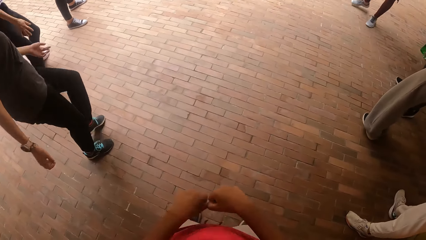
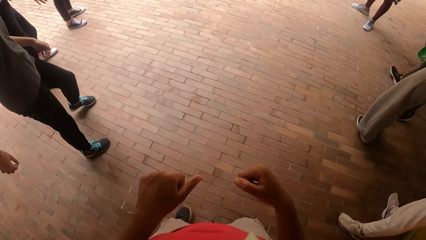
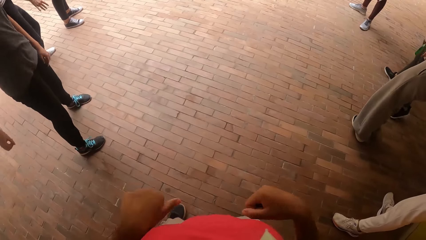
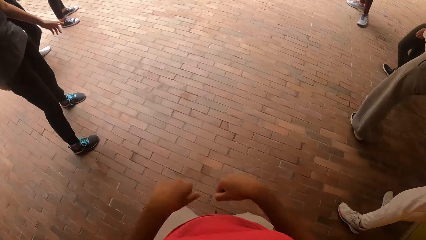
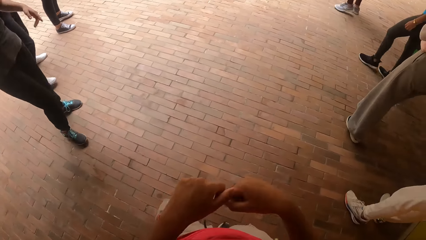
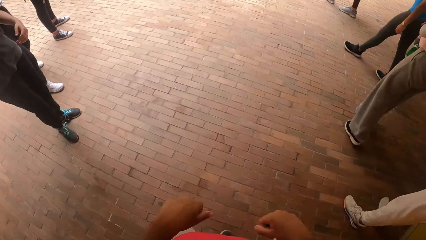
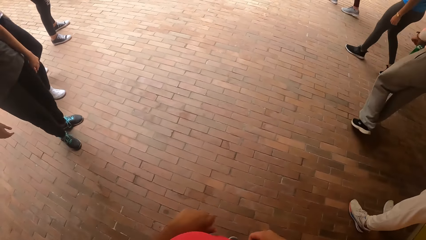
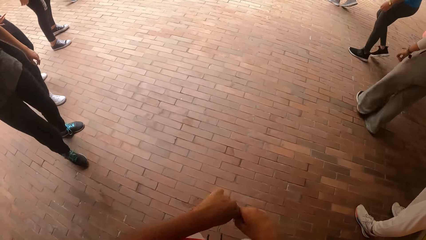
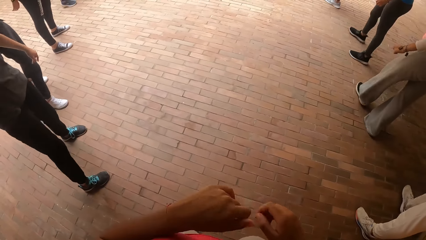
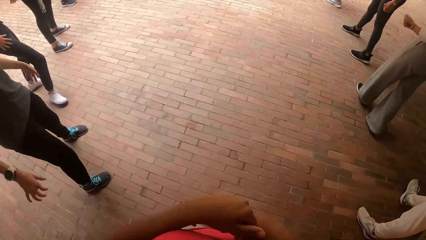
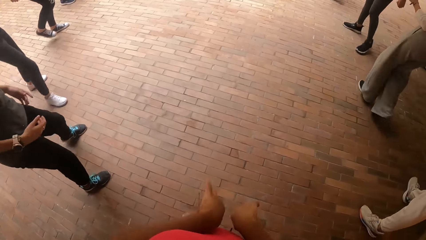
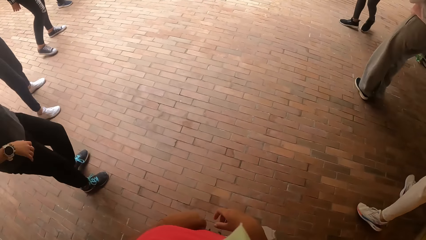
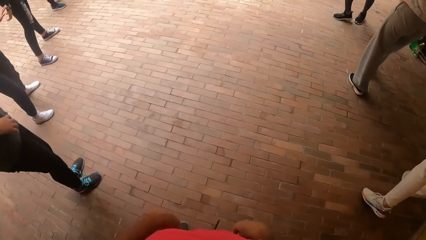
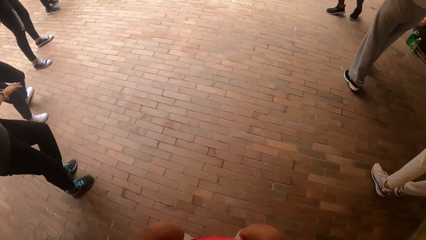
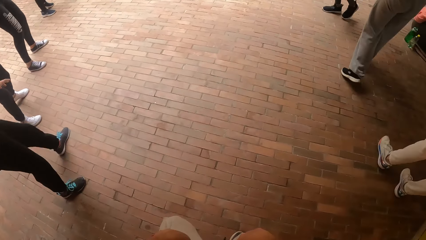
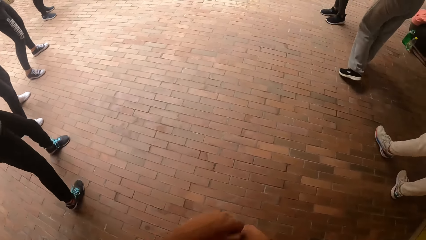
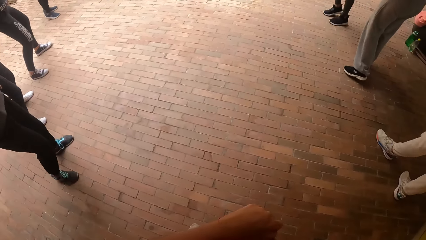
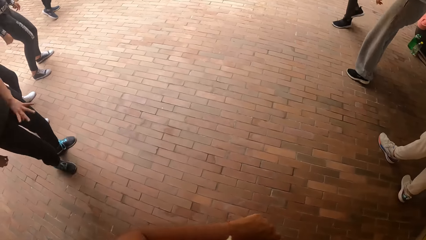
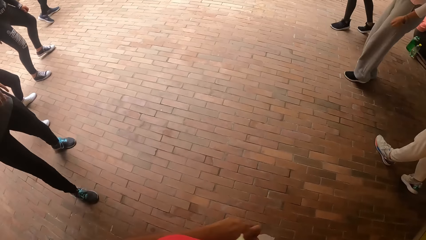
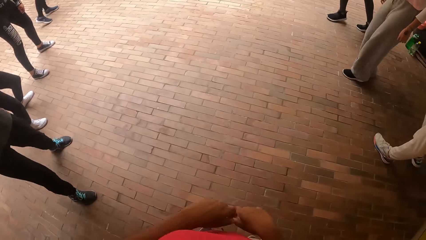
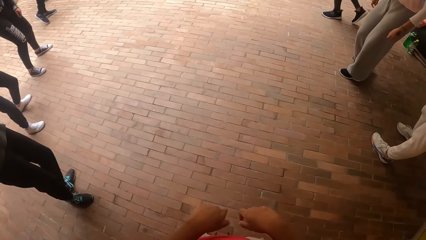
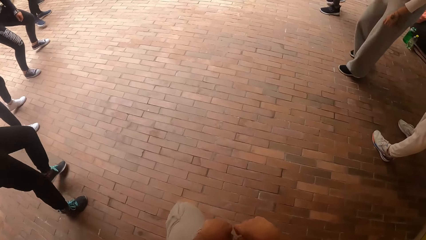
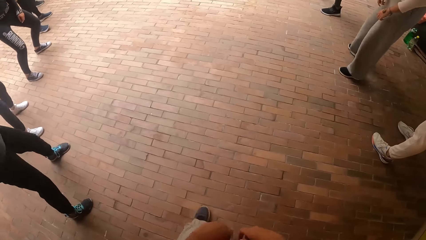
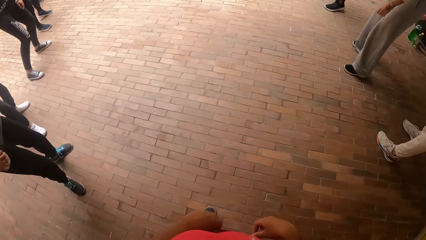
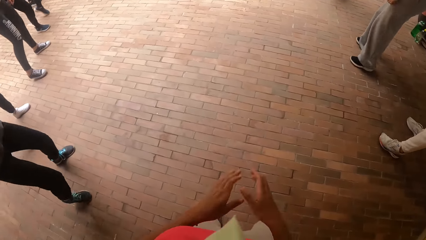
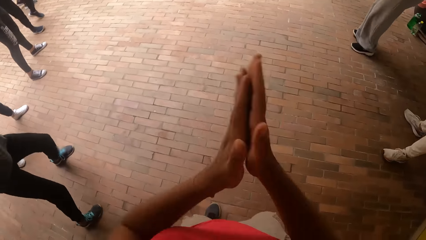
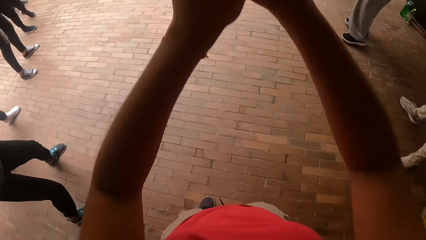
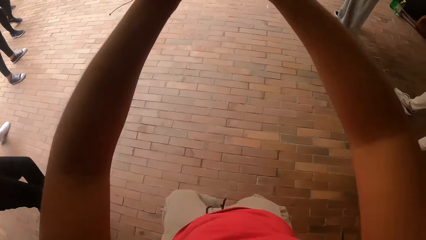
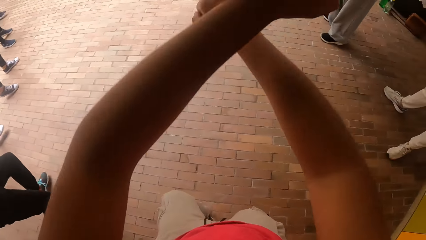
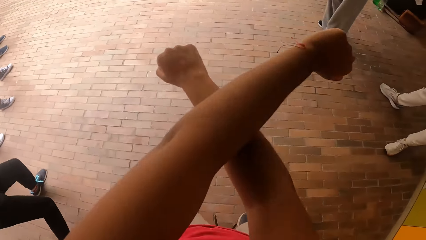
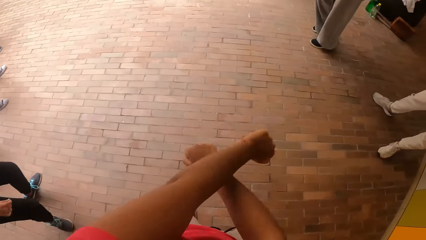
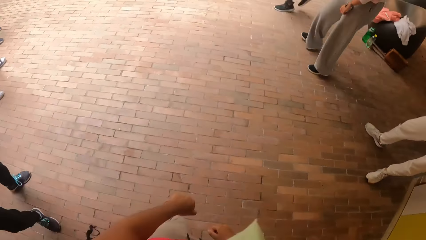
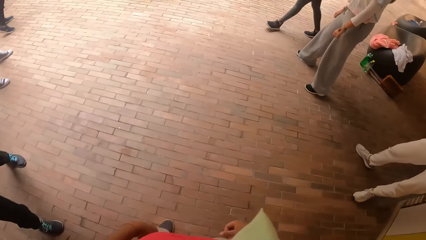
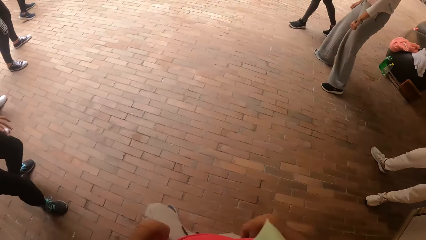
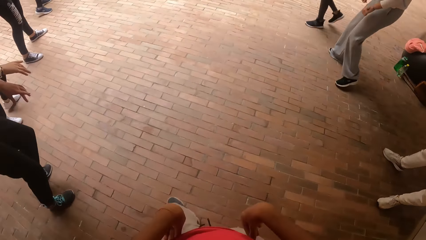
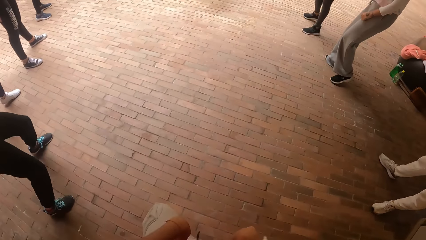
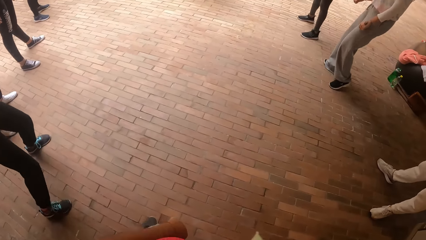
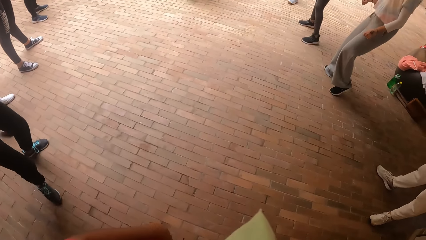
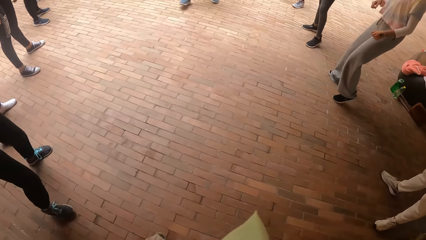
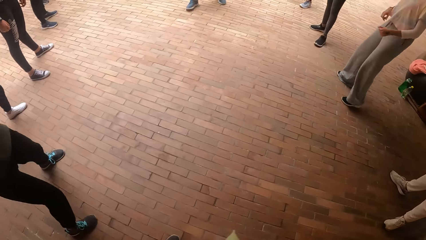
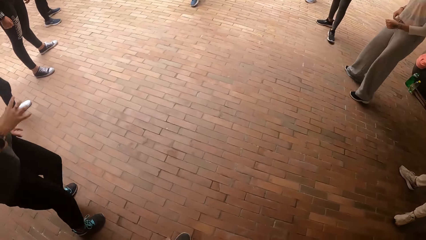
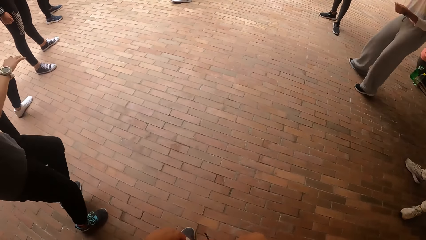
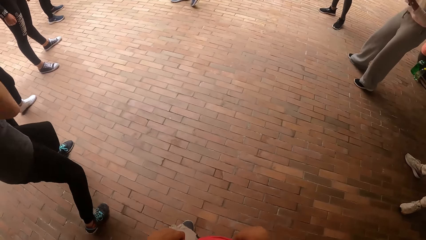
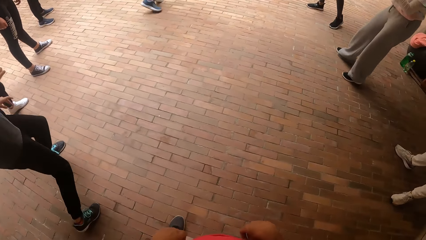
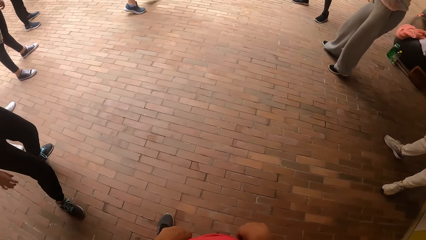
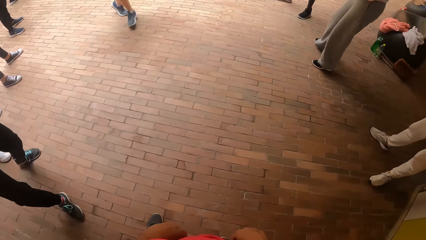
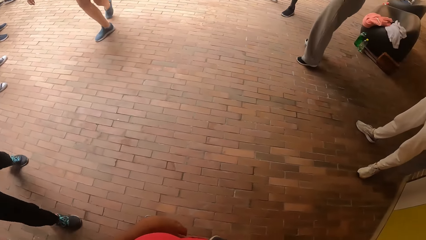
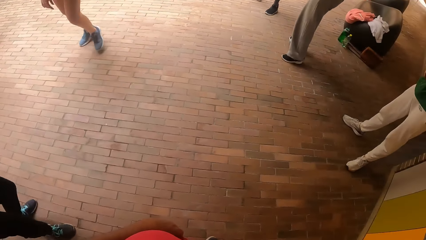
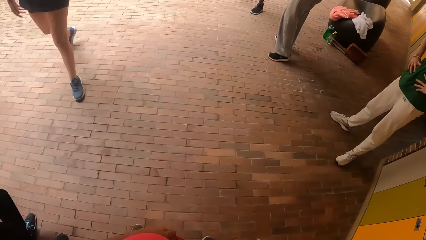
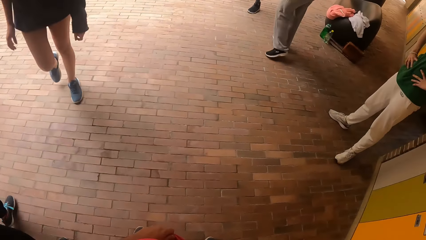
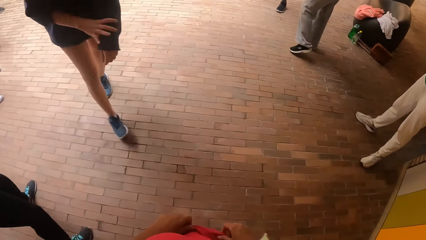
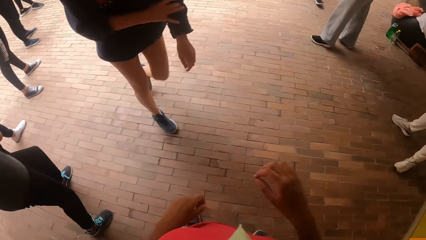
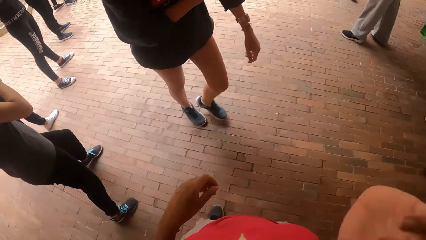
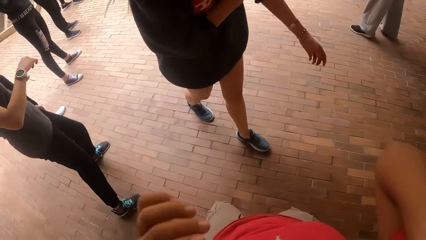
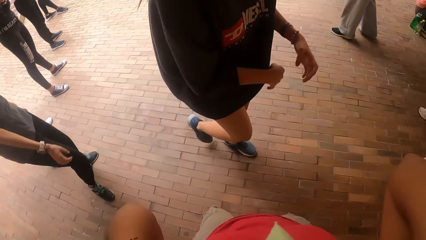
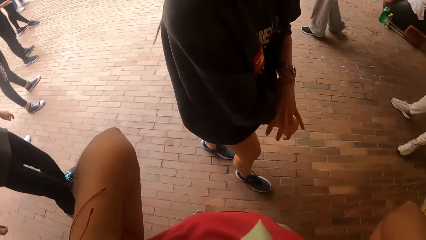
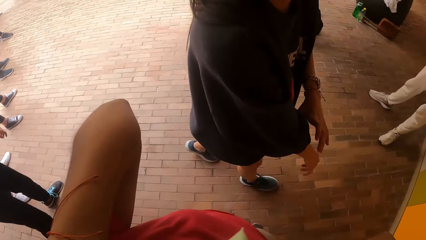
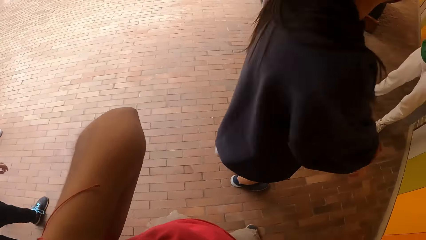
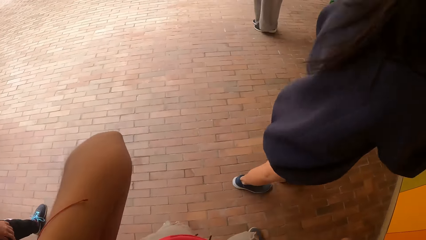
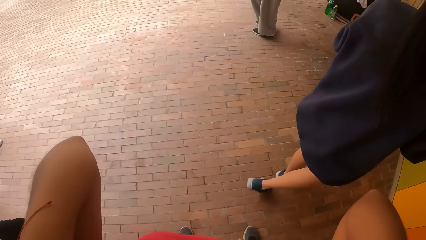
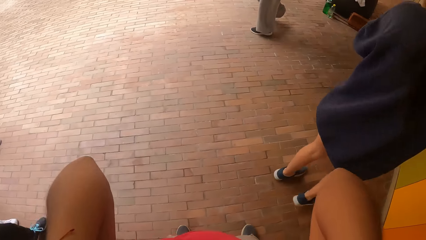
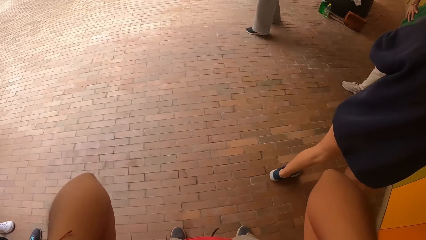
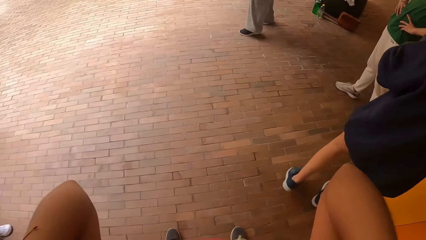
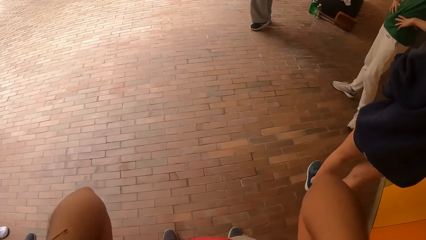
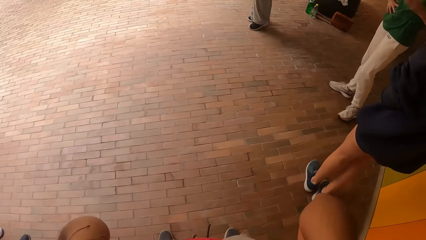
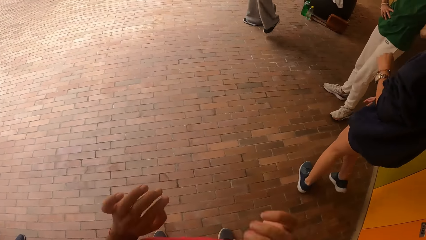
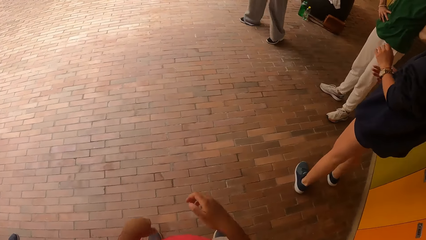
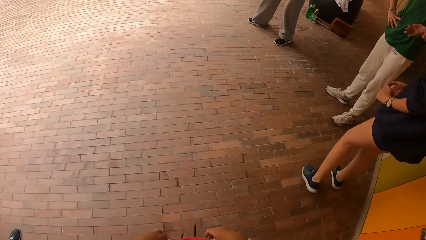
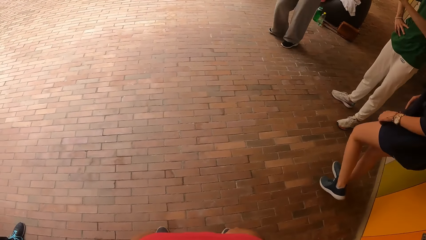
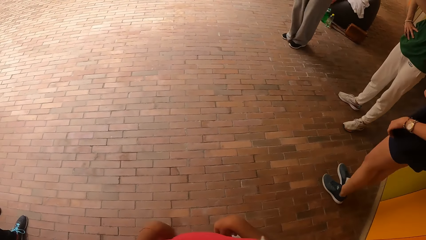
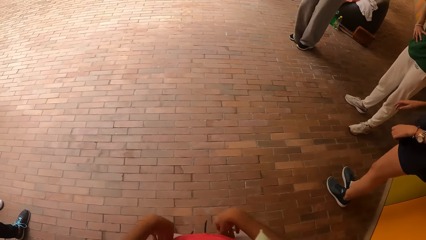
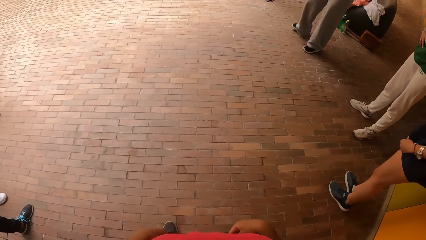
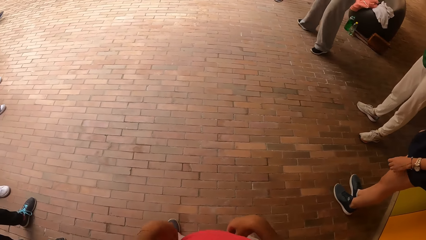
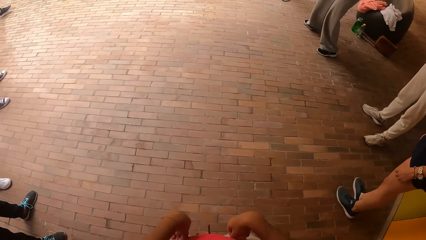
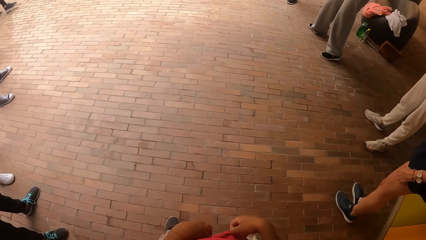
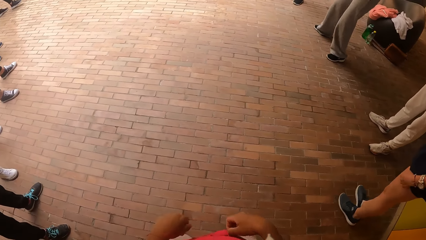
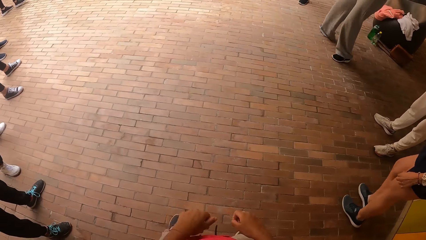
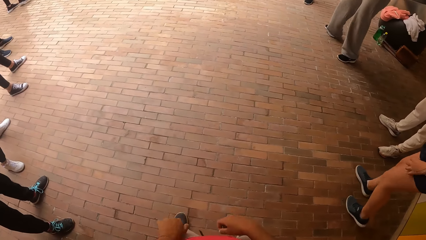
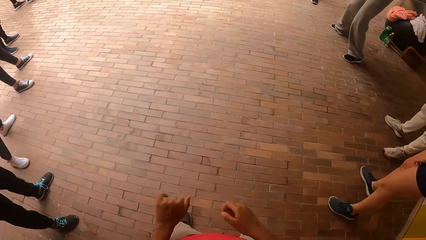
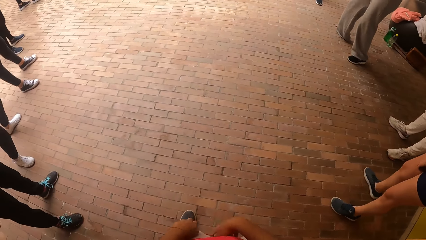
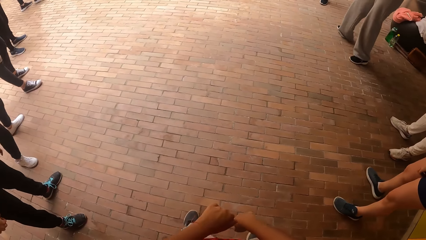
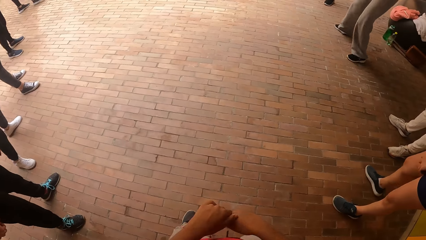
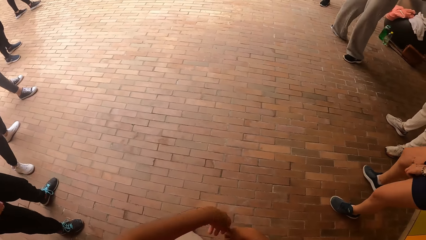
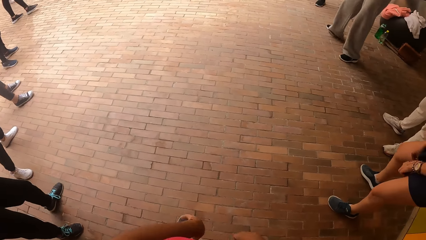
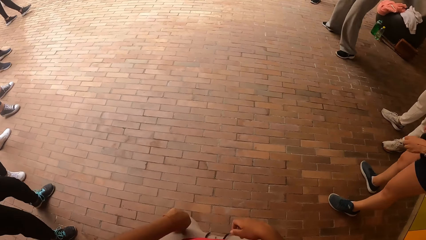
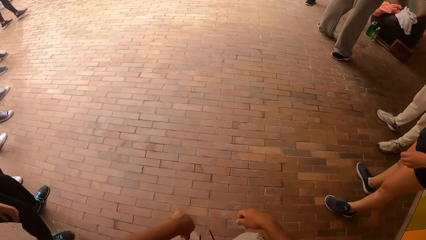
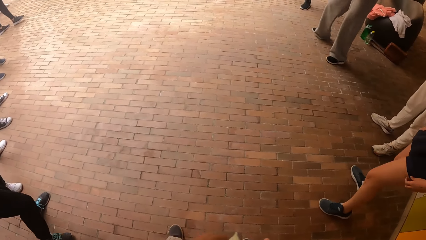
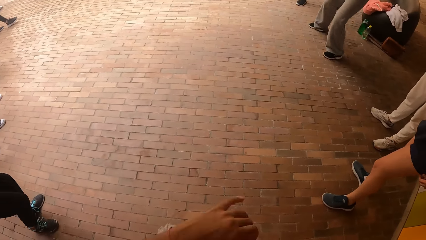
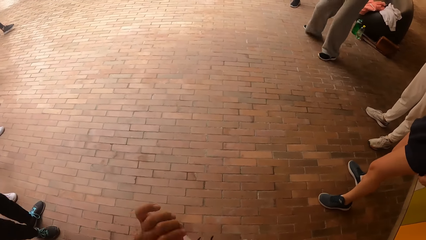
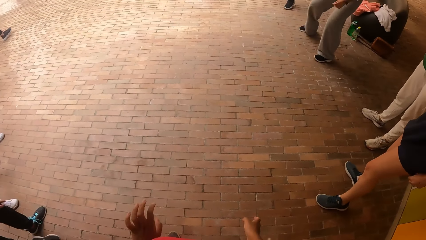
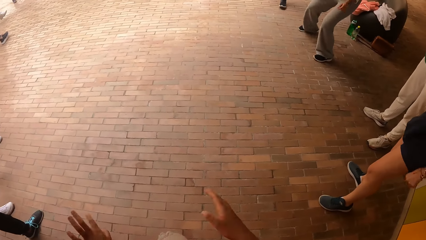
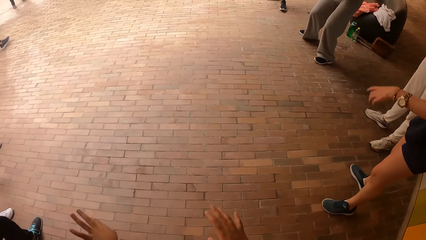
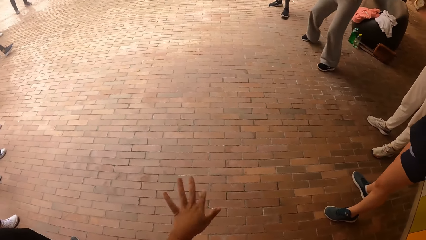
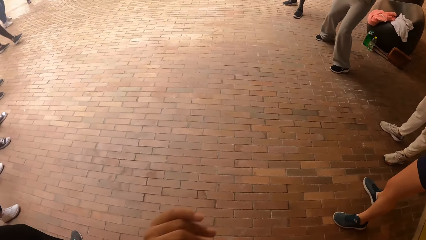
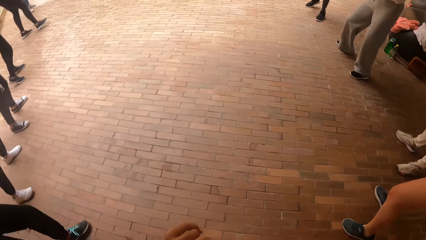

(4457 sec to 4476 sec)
The camera wearer claps her hands. She holds her waist. A woman dances forward beside the camera wearer. Another woman walks towards the camera wearer. The first woman moves her sleeve on her left hand with her right hand. The camera wearer lifts her hands. She holds her waist. She moves her hands and dances with the colleagues.
